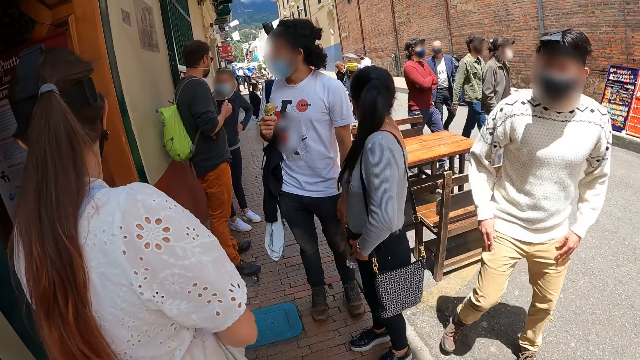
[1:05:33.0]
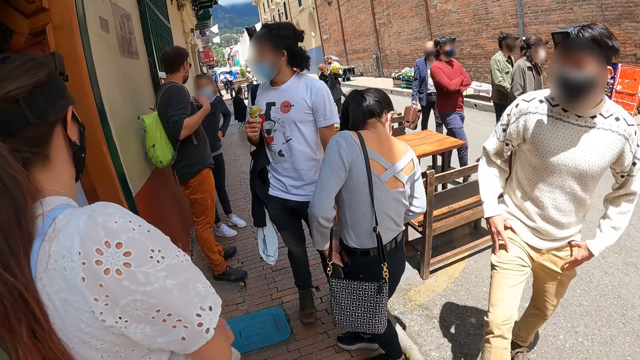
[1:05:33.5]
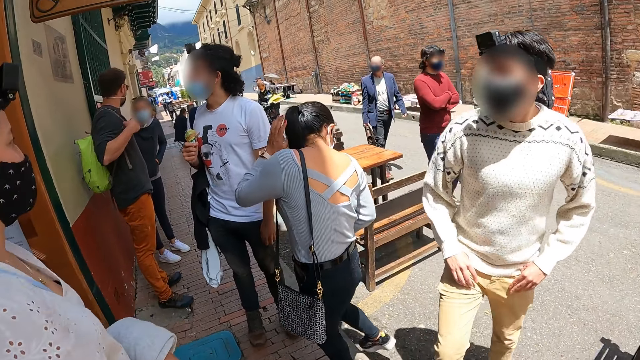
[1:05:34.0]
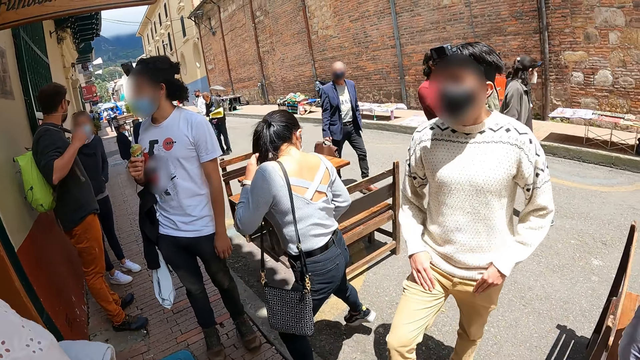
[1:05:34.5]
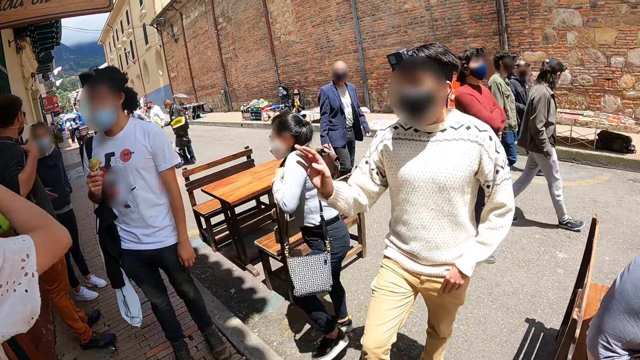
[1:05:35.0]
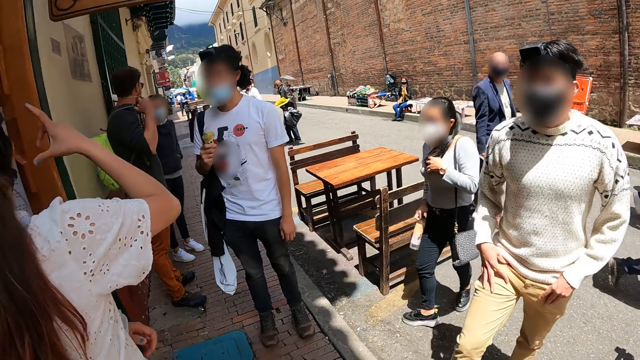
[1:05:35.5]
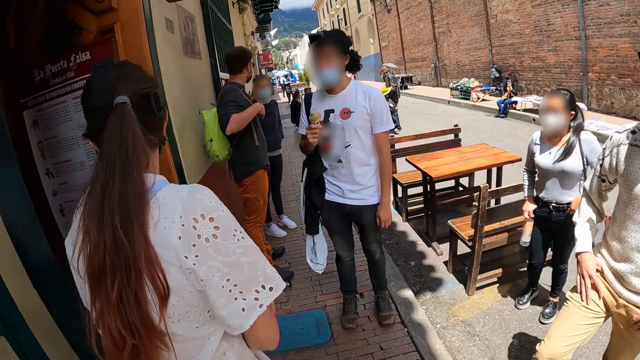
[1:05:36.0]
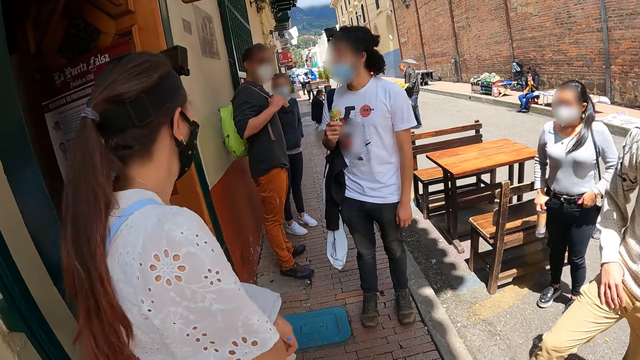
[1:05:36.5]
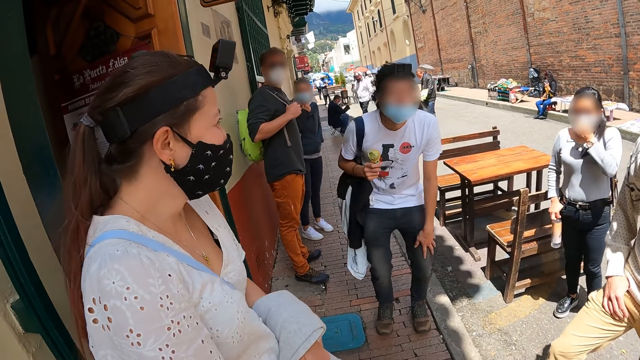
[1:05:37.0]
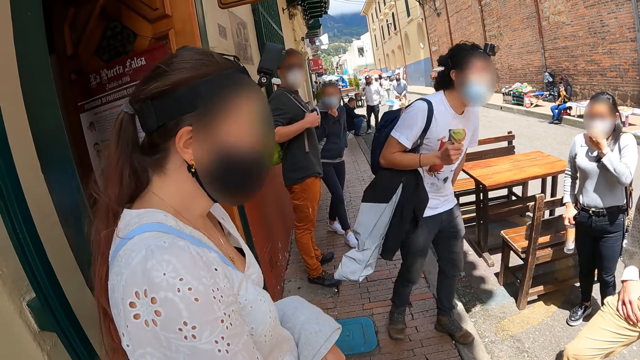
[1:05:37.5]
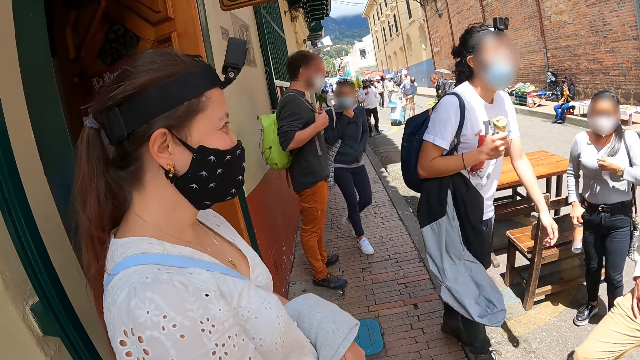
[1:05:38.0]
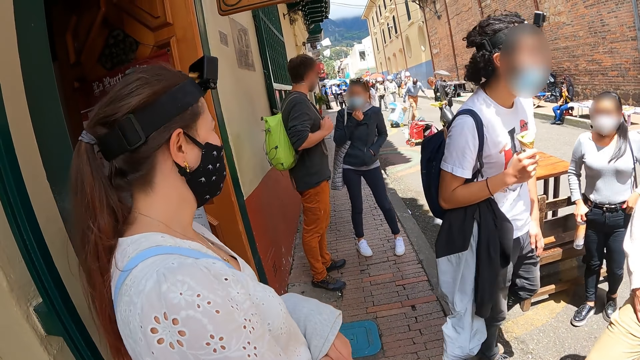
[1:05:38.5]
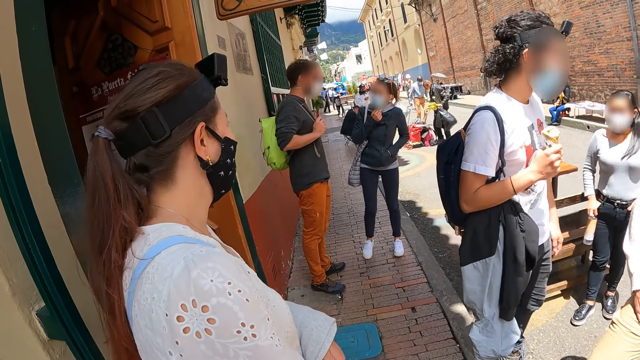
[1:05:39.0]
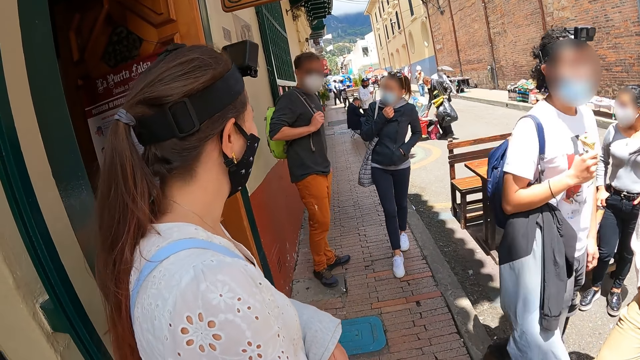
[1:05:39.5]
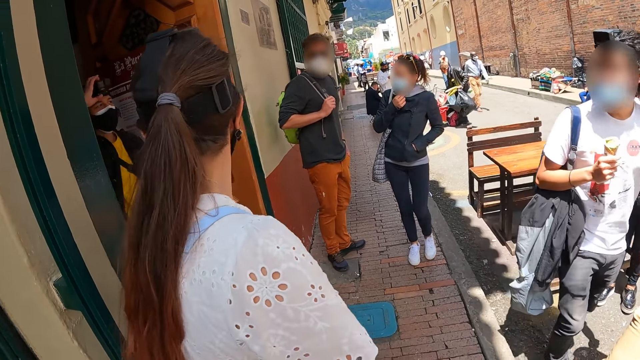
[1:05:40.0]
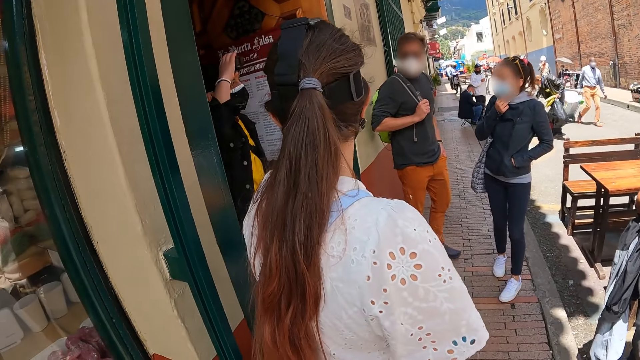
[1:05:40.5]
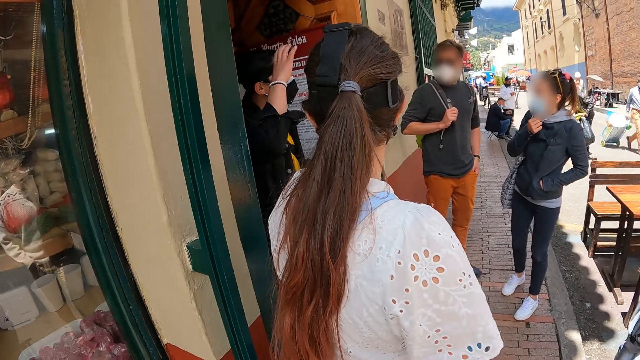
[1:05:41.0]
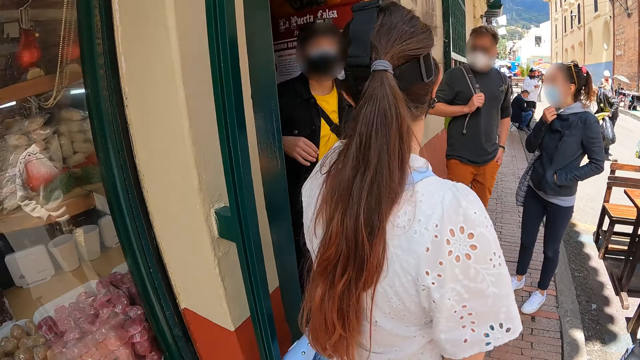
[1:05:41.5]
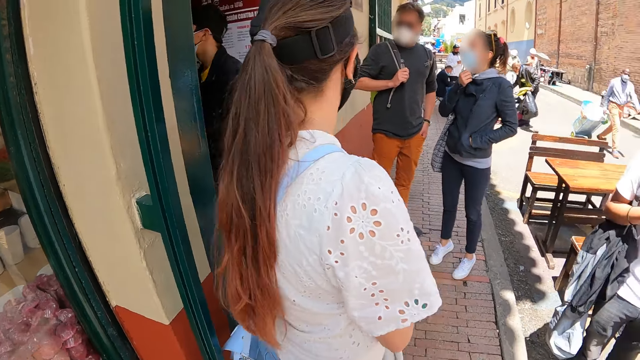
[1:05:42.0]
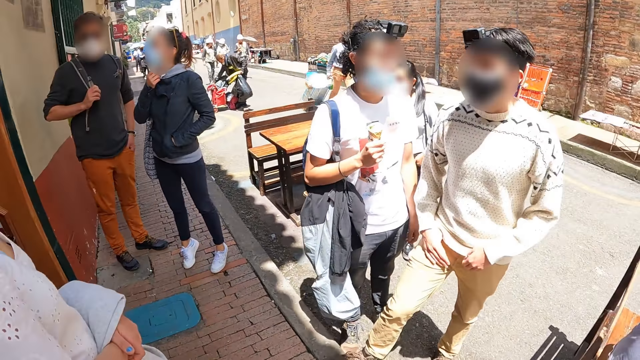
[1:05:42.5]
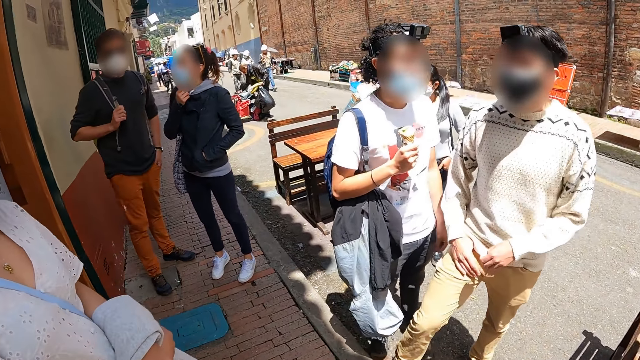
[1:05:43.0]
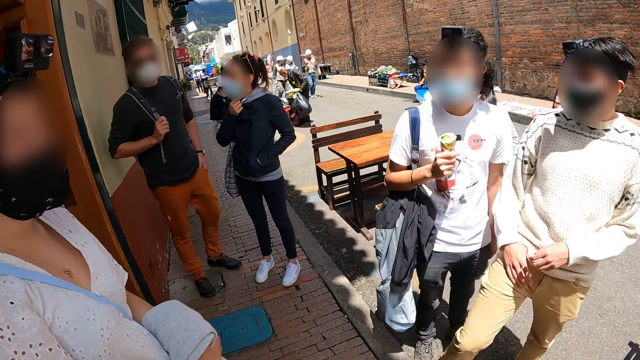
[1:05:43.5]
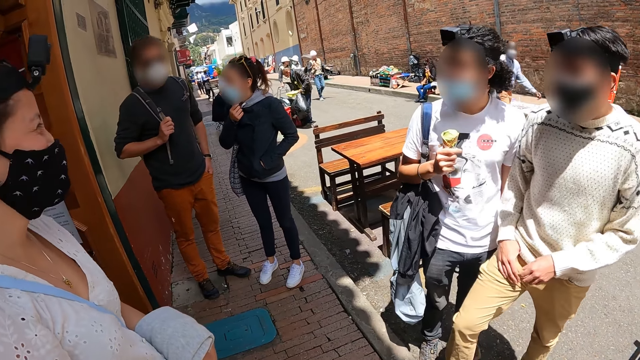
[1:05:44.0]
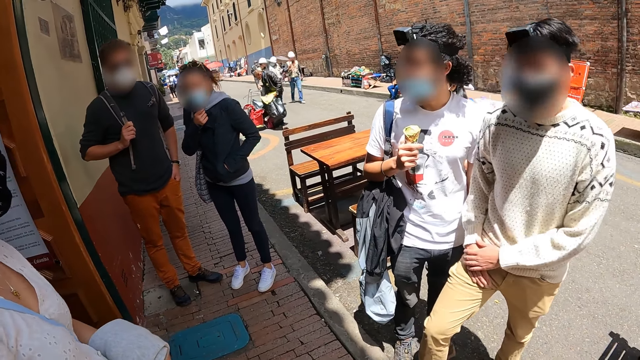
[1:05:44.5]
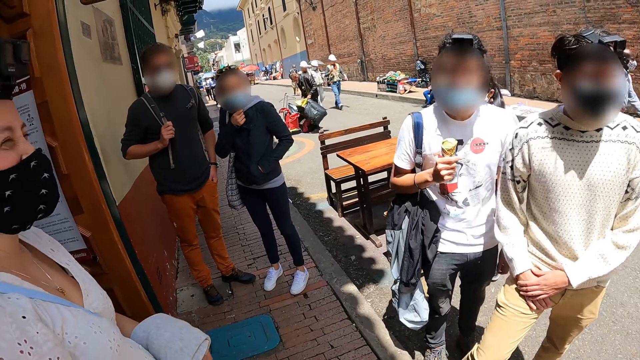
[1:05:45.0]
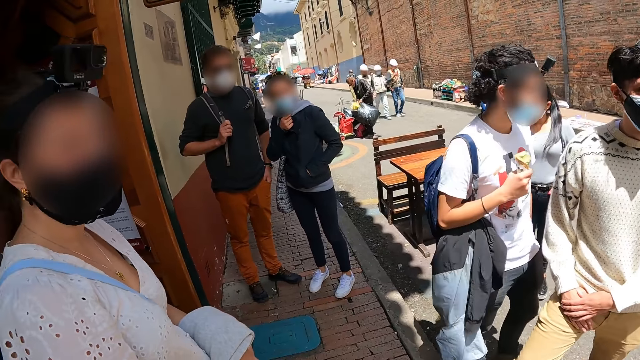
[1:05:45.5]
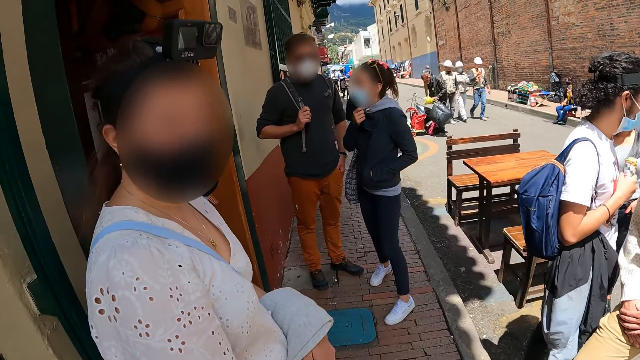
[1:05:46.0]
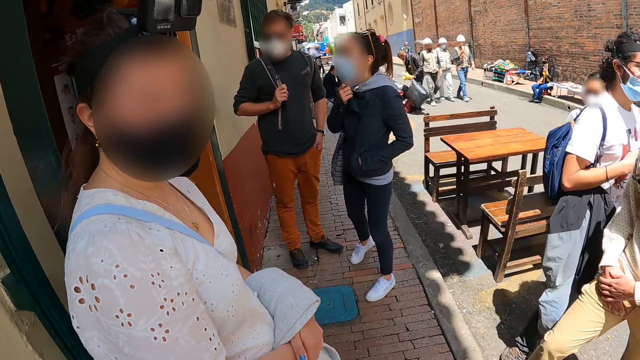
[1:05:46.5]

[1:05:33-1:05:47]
A woman looks around. The camera wearer looks around.

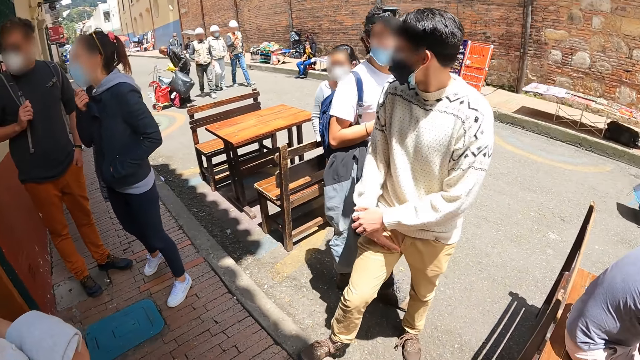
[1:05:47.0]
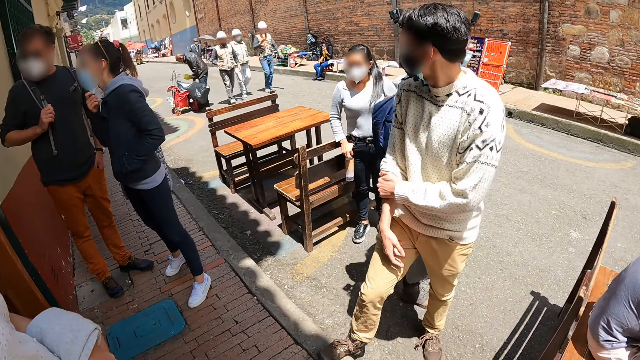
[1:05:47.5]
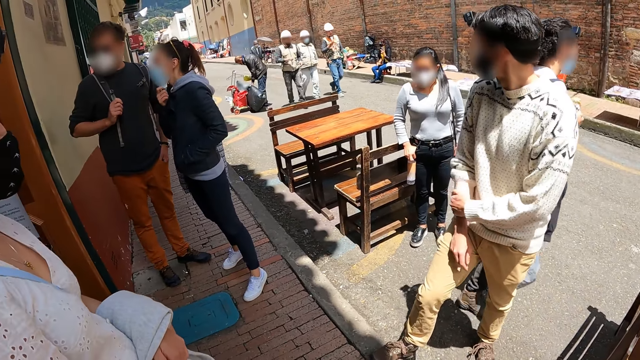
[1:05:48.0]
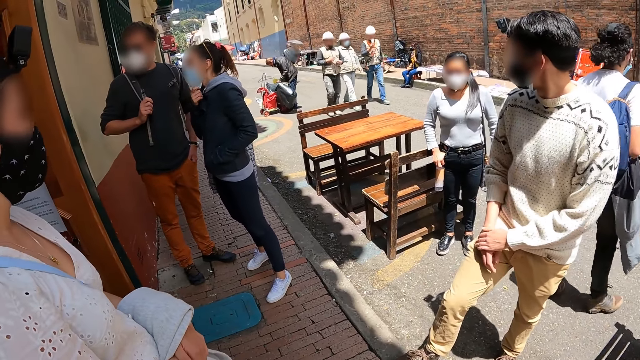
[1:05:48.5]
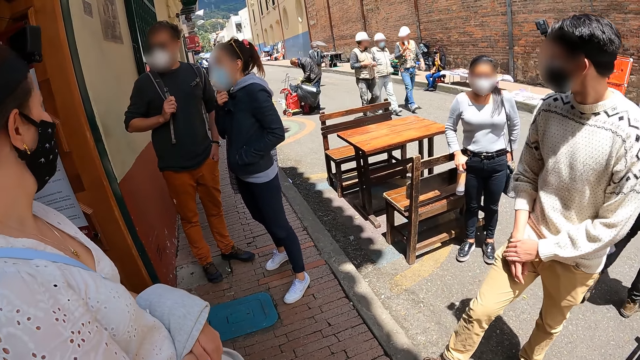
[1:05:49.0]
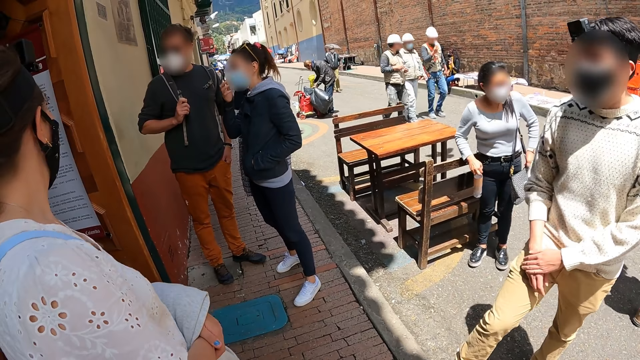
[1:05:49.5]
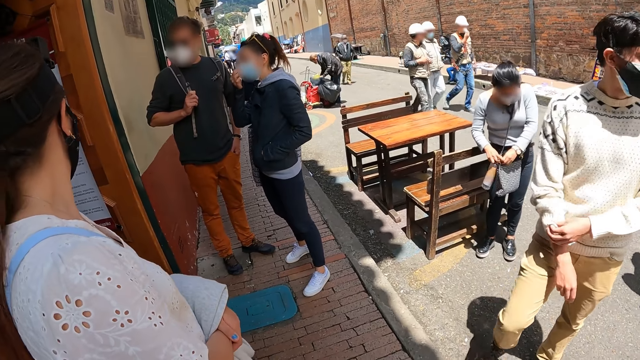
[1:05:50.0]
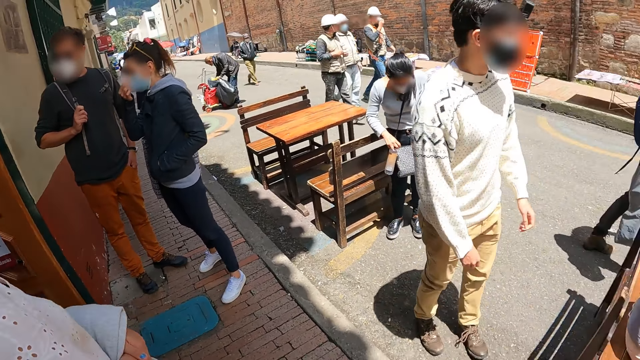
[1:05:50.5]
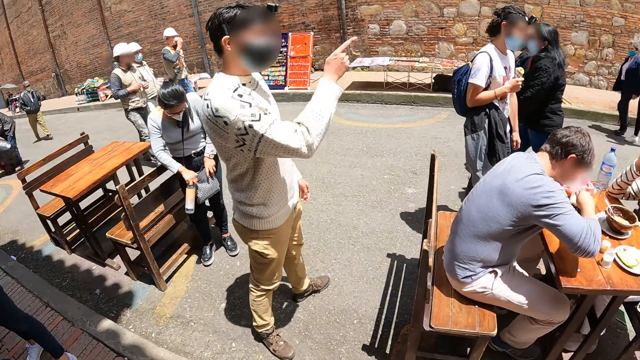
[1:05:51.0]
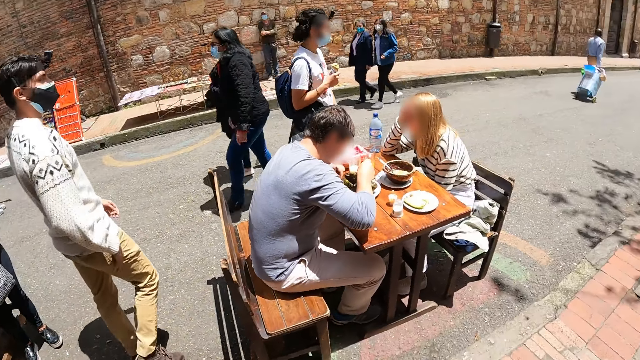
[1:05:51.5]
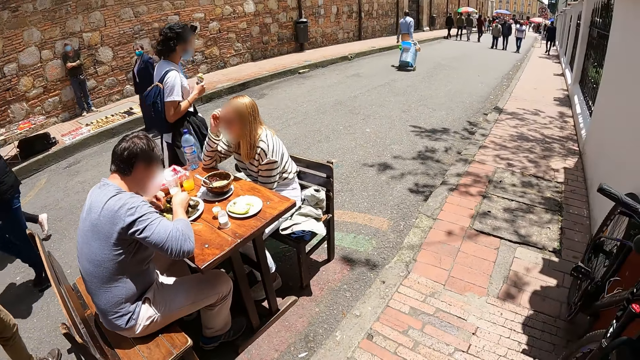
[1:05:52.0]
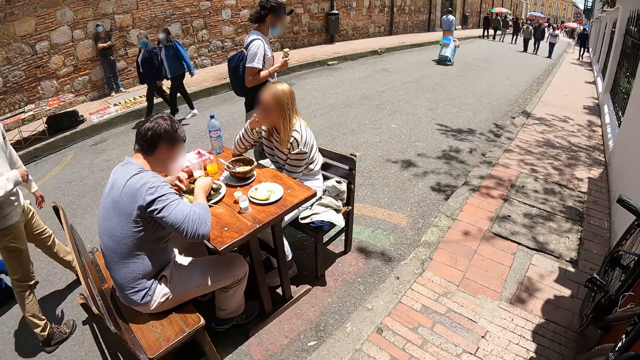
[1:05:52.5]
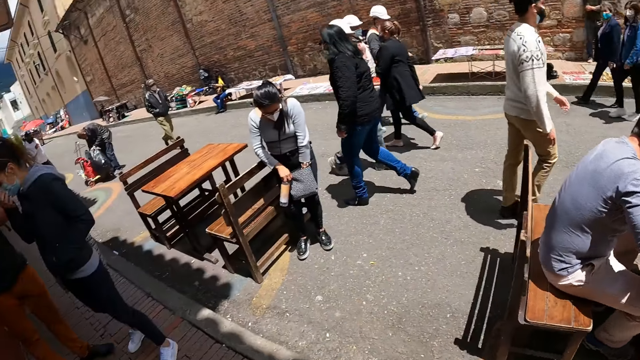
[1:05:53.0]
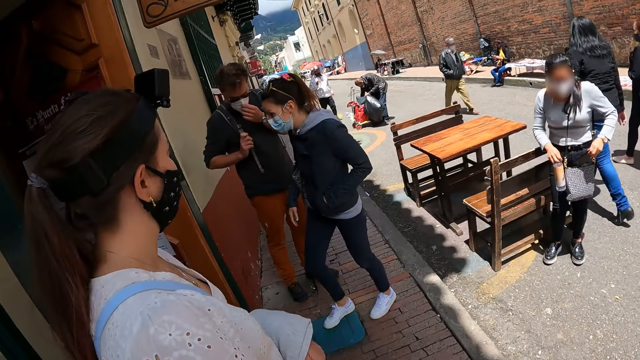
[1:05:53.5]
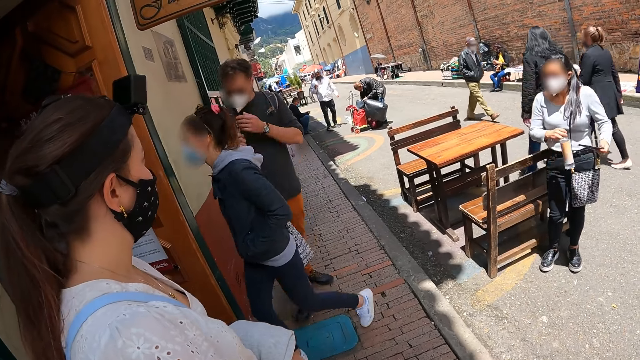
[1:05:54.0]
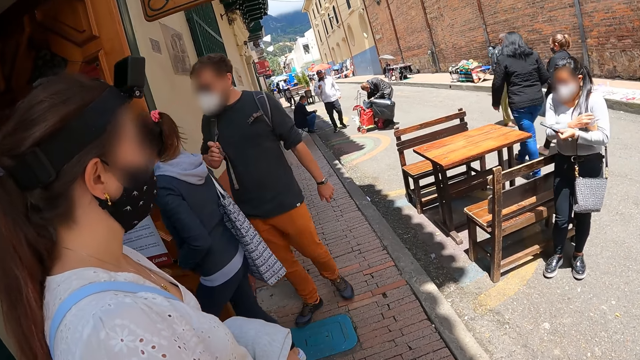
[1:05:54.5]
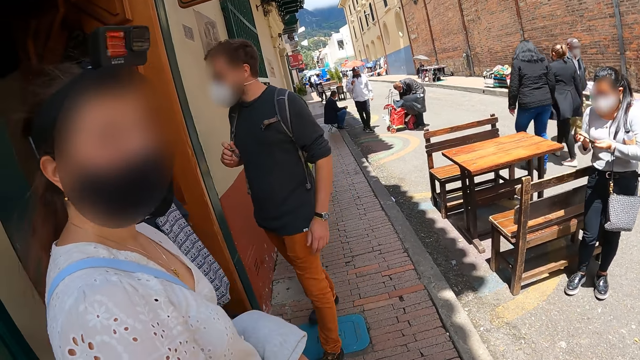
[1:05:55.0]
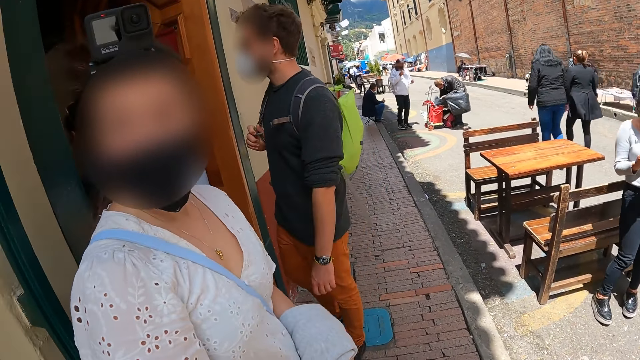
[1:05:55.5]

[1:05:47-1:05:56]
The camera wearer looks around.
